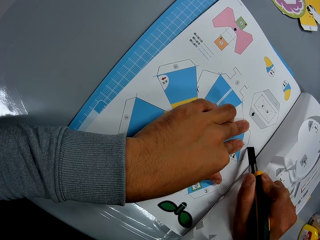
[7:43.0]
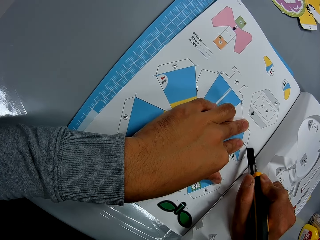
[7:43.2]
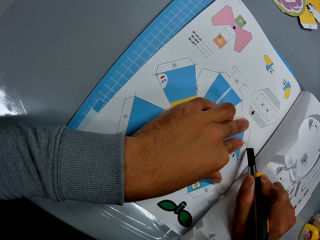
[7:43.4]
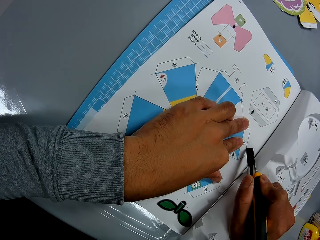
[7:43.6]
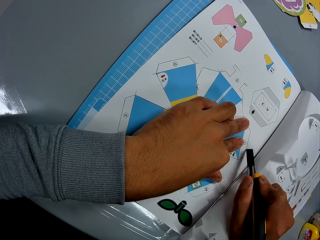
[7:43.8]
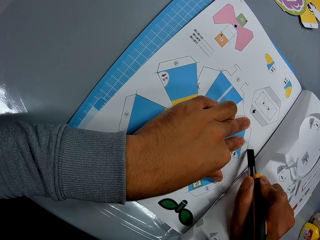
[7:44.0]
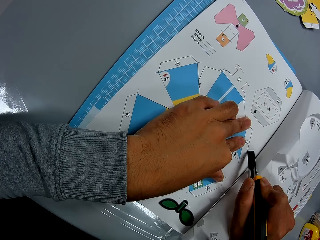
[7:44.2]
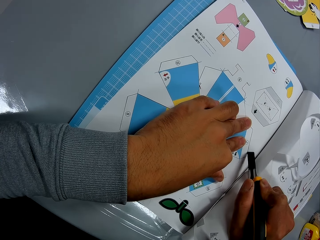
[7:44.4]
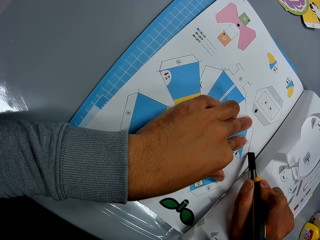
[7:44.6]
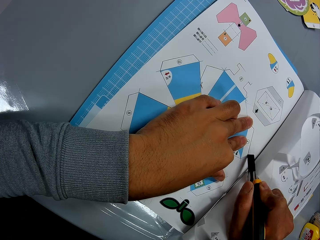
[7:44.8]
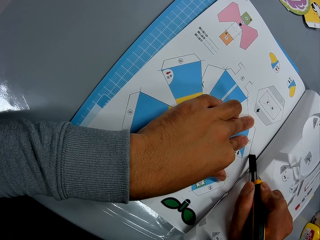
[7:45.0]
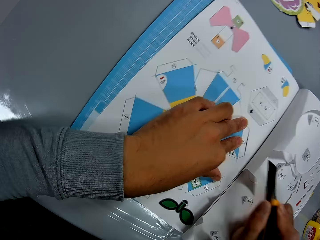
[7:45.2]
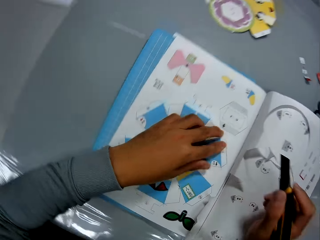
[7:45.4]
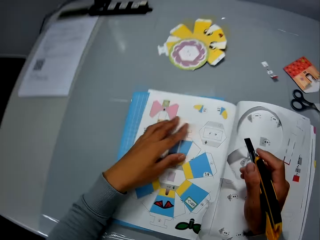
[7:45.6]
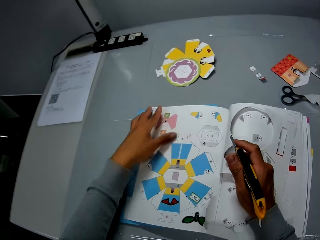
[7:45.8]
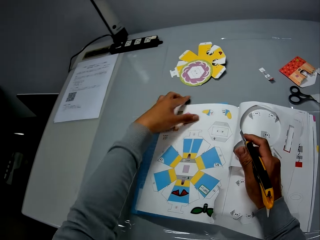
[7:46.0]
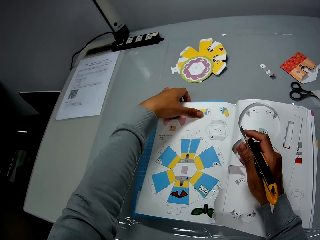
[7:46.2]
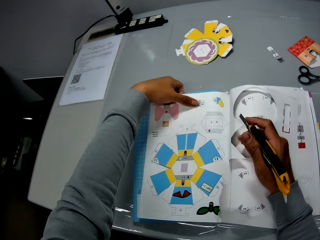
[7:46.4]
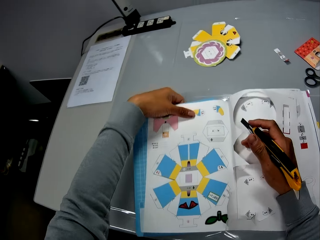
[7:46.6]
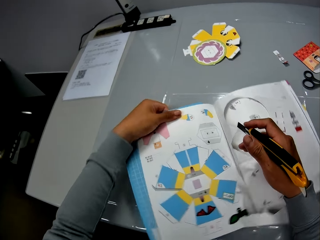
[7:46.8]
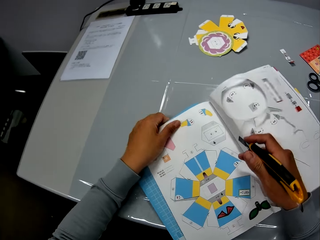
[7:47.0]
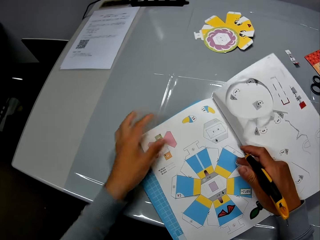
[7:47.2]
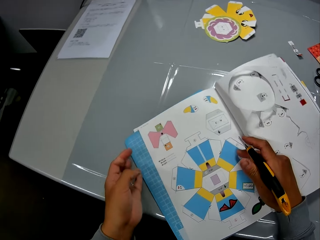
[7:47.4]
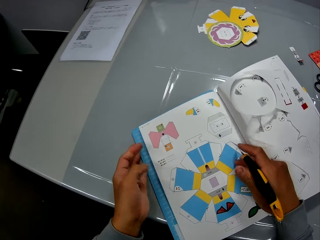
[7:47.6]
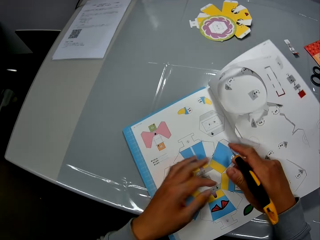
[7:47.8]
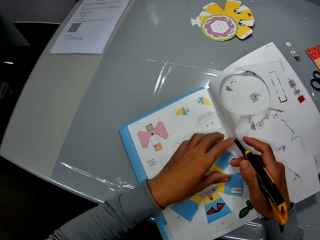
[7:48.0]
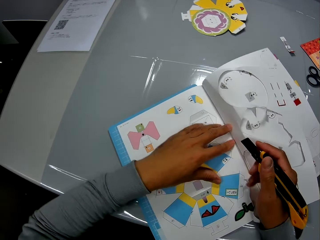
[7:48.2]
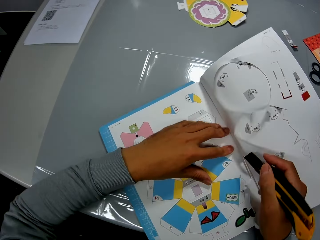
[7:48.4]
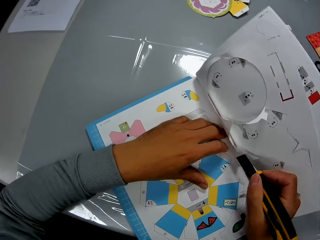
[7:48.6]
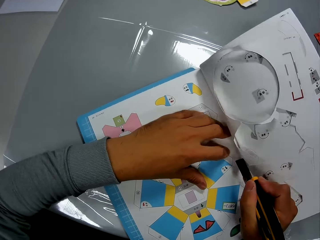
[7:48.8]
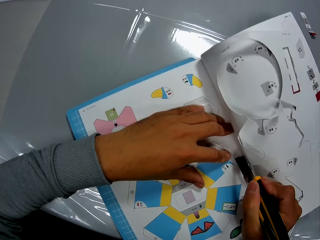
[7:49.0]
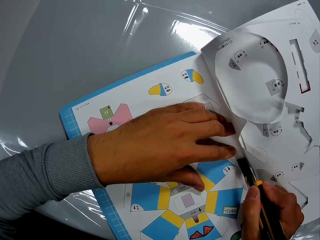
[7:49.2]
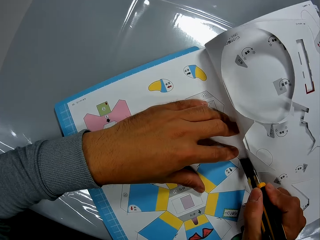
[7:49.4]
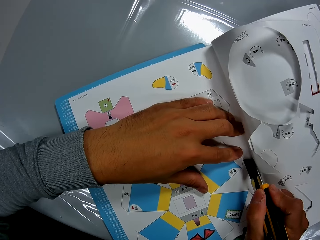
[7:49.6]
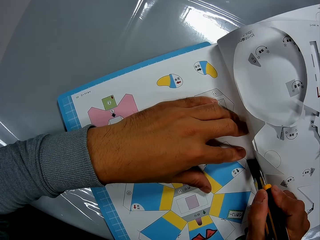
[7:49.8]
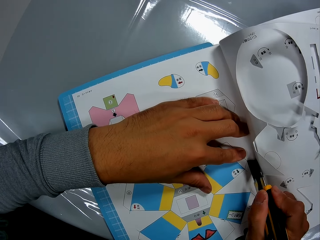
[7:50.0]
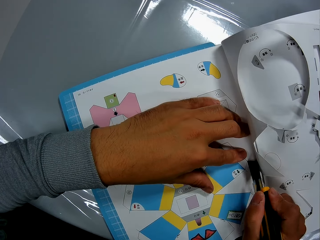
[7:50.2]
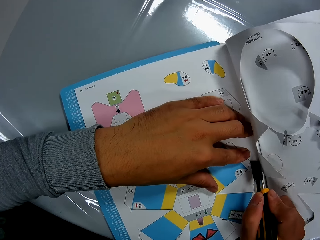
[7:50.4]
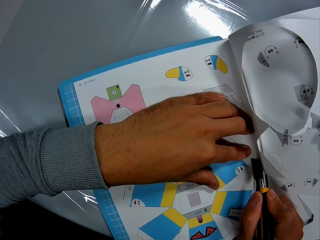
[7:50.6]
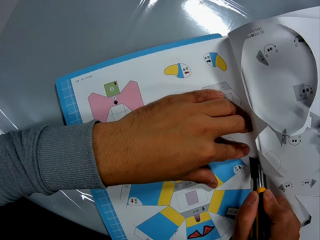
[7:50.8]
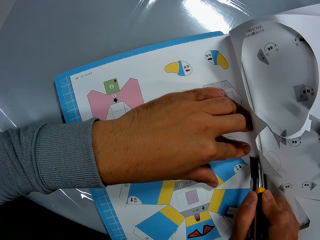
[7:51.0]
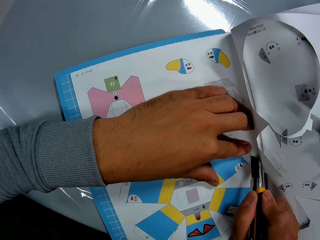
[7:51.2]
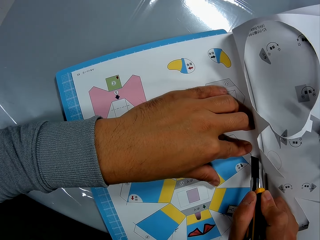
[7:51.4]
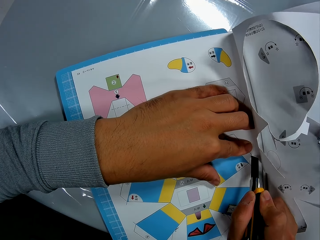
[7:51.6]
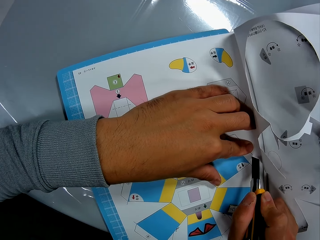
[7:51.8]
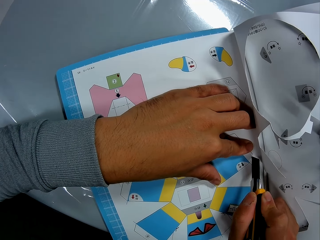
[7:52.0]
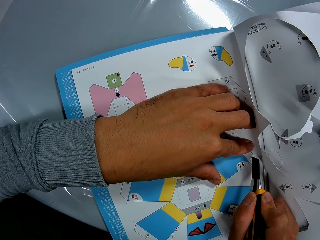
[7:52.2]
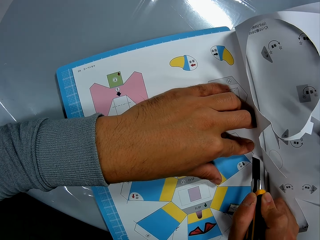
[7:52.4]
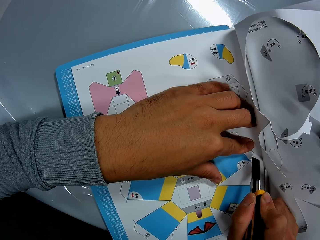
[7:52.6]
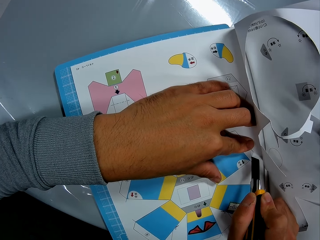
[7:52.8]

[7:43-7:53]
The camera wearer moves around. He adjusts the book on the table with his left hand. He turns the book. He pushes the book on the table. He holds the book. He cuts the book on the table with the cutter in his right hand and his left hand on the book.

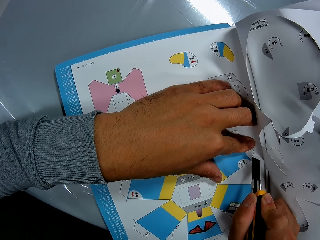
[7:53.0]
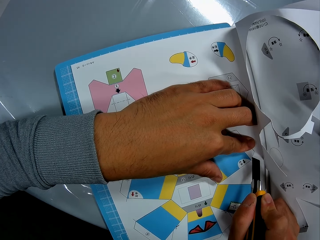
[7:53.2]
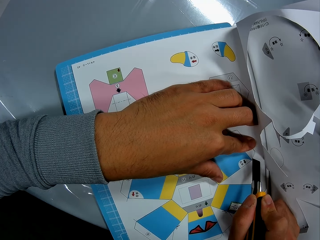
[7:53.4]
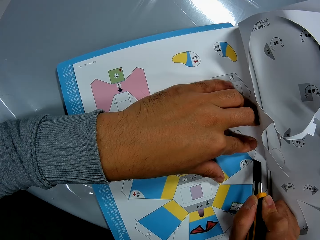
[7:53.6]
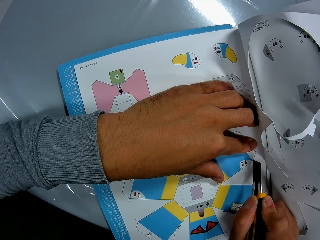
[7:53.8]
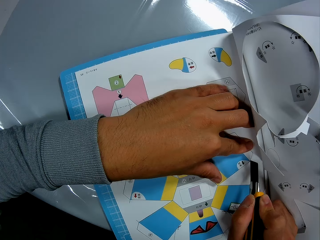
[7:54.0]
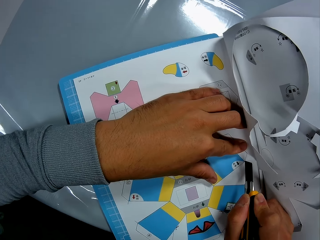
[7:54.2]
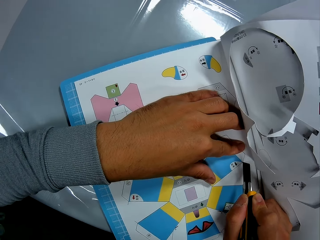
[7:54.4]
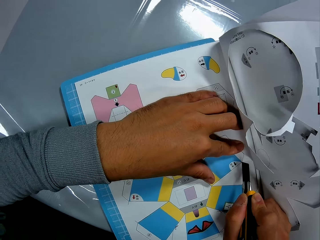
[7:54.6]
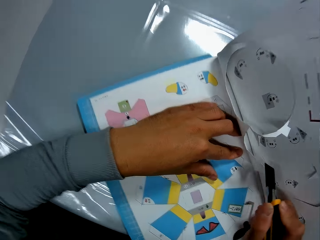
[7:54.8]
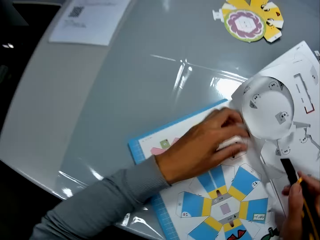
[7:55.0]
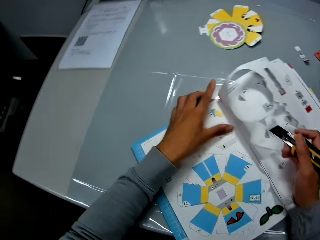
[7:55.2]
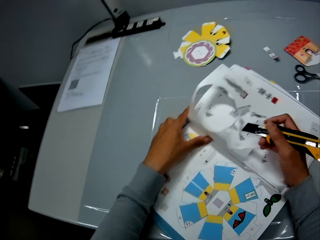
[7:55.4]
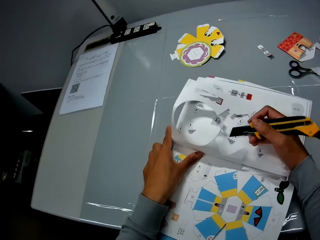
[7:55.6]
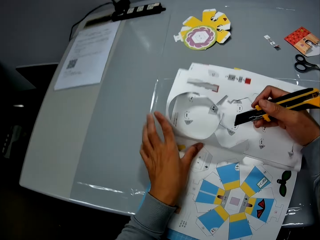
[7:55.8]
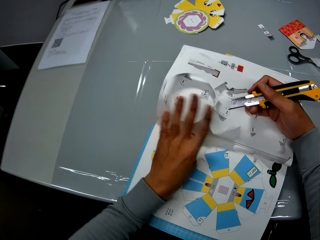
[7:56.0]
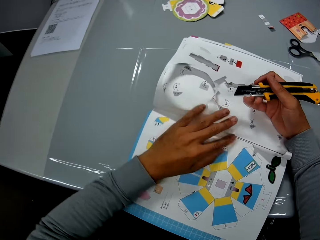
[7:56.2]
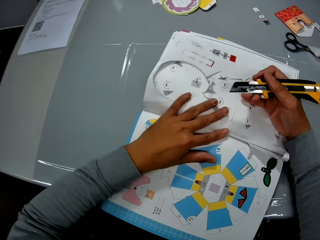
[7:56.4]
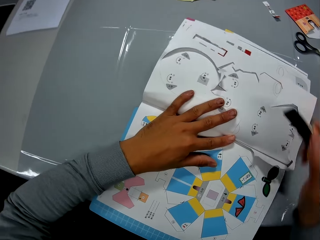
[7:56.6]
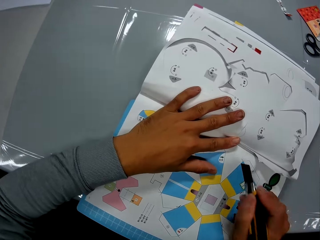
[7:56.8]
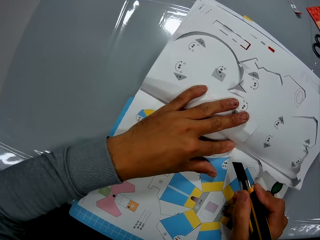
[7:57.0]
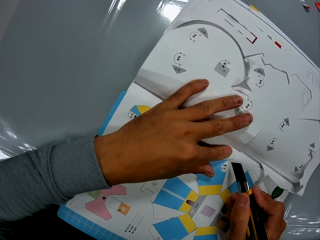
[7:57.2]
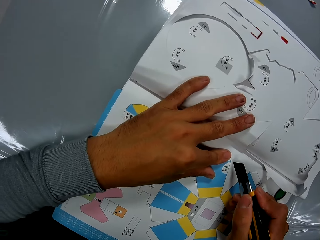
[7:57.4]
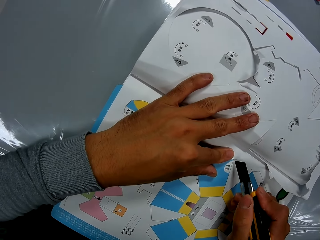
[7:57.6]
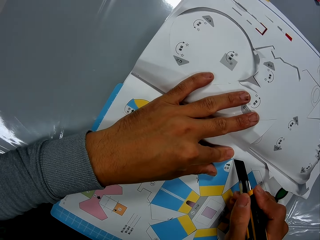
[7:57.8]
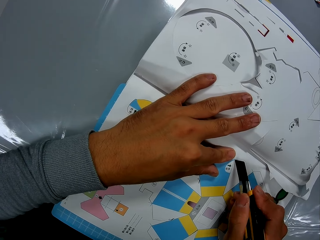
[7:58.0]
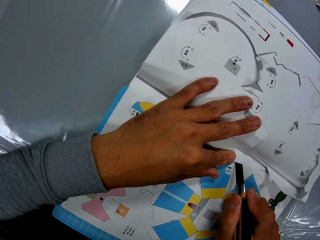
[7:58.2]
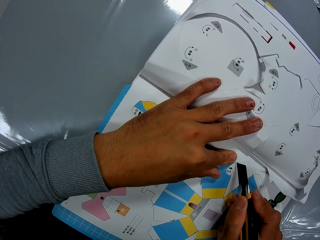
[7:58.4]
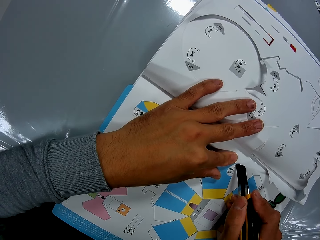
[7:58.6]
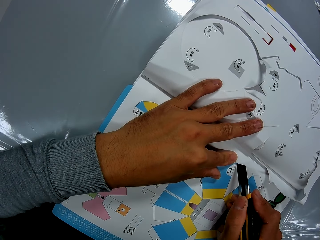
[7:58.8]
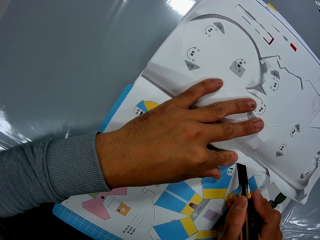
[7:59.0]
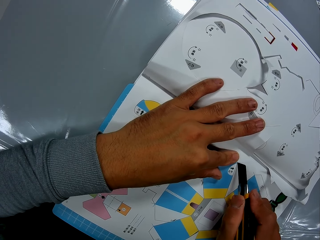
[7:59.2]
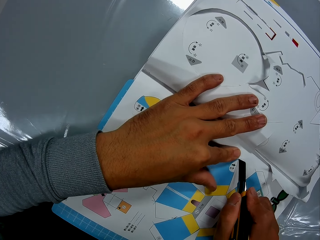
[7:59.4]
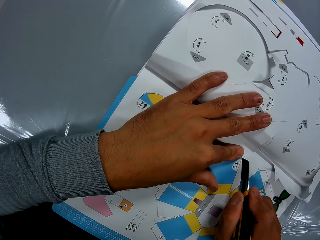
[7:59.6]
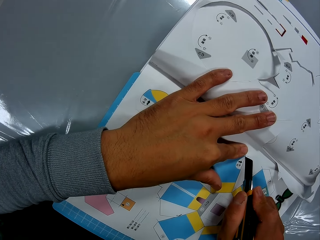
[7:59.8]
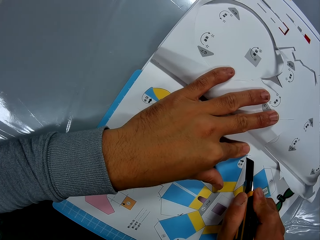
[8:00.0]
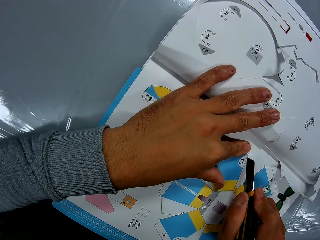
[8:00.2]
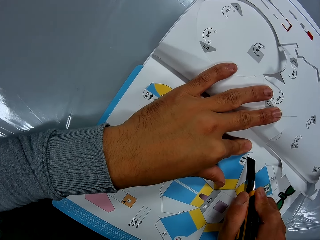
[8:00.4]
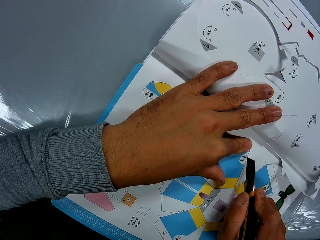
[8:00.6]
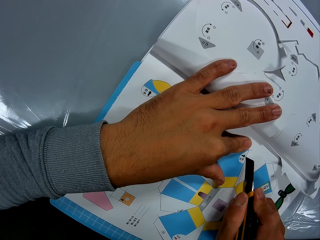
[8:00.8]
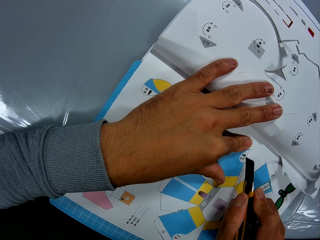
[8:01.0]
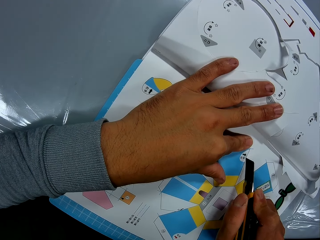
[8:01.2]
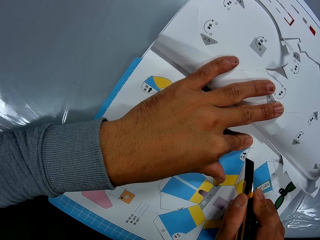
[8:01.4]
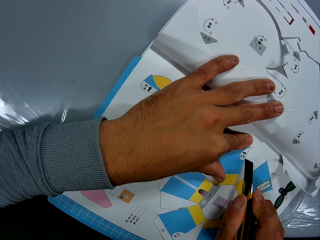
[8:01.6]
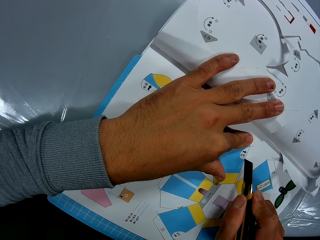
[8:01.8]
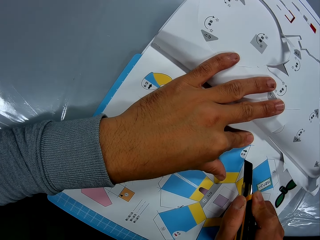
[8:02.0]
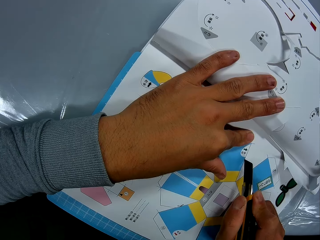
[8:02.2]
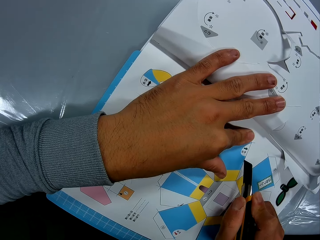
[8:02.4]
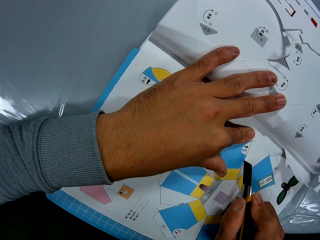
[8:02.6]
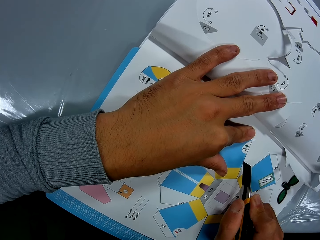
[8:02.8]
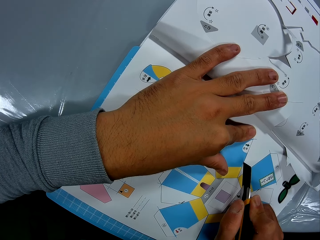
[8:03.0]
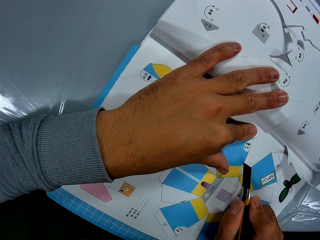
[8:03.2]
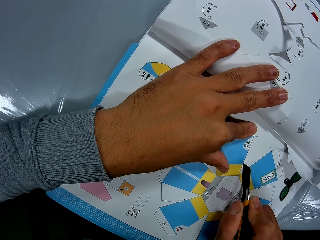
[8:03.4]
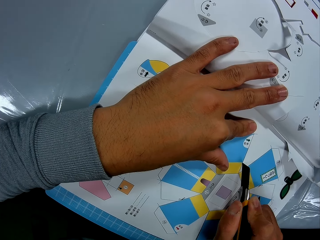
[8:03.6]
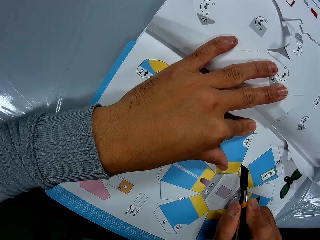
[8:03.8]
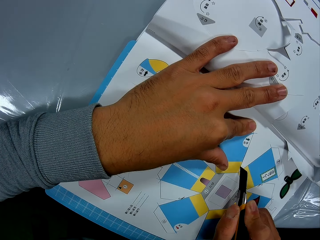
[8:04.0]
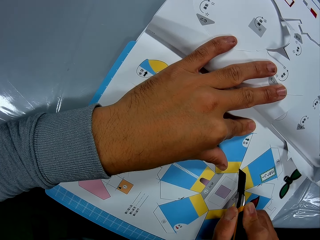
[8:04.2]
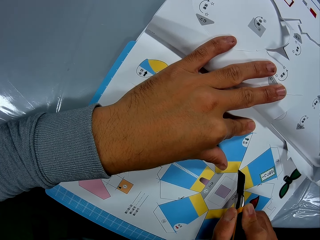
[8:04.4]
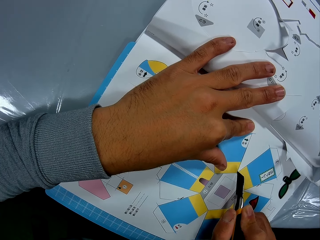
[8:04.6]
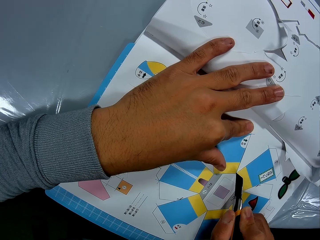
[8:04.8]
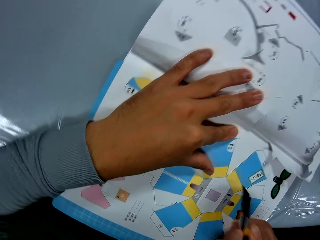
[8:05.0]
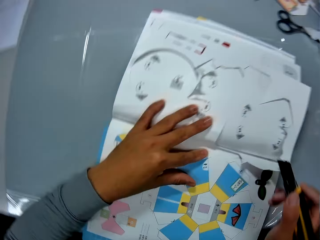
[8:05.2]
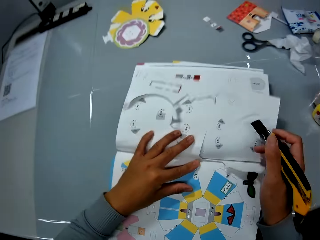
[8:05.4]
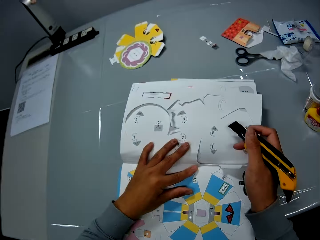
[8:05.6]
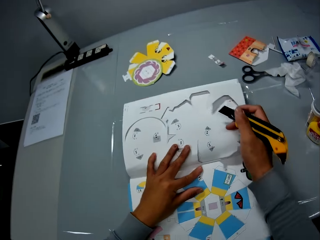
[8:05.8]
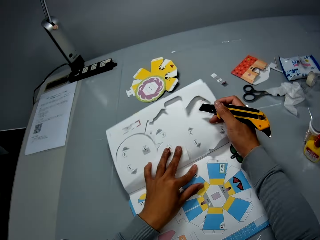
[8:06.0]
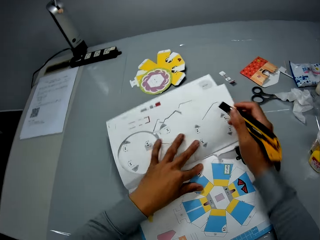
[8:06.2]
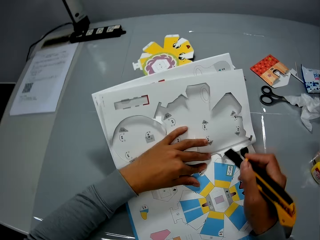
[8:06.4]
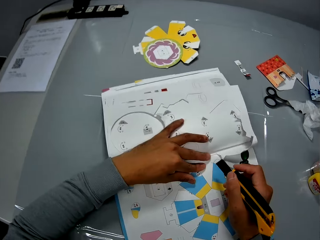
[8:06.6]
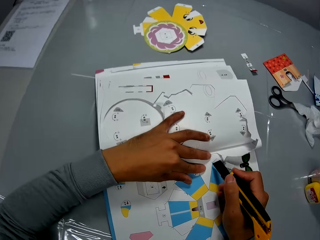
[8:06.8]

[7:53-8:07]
The camera wearer moves around. He adjusts the book on the table with his left hand. He turns the book. He holds the book. He cuts the book on the table with the cutter in his right hand and his left hand on the book. He moves around. He adjusts the book on the table with both hands. He turns the book.
